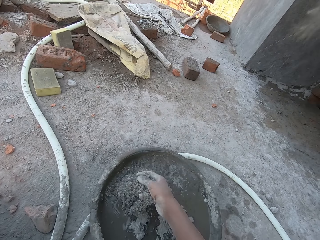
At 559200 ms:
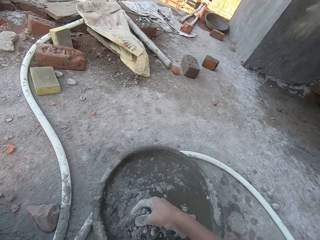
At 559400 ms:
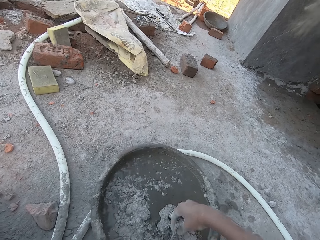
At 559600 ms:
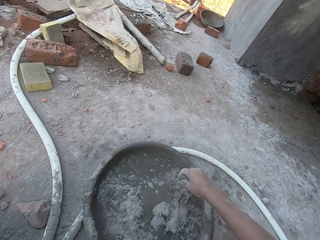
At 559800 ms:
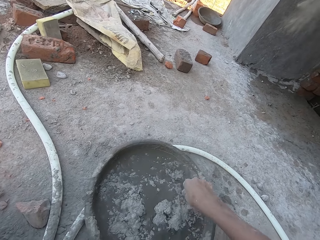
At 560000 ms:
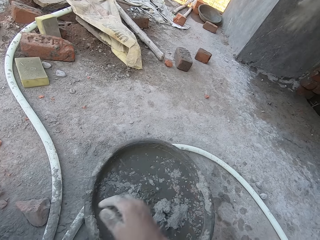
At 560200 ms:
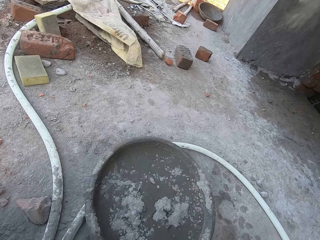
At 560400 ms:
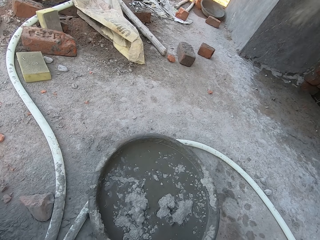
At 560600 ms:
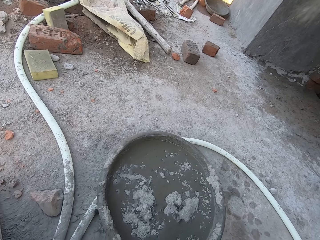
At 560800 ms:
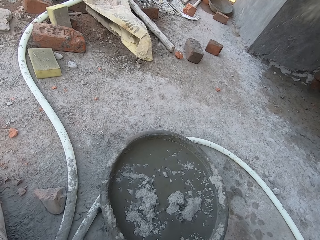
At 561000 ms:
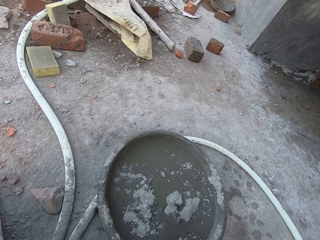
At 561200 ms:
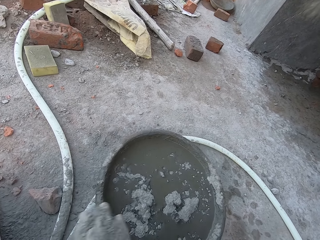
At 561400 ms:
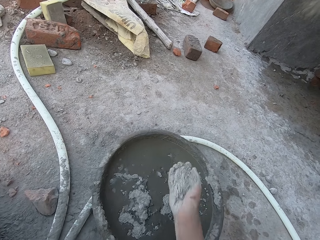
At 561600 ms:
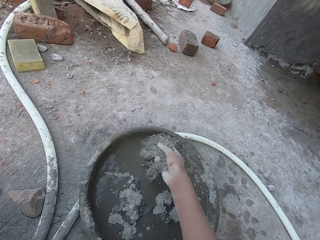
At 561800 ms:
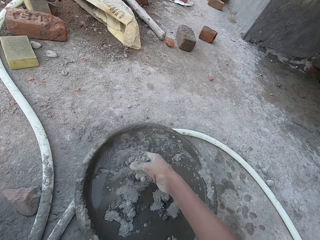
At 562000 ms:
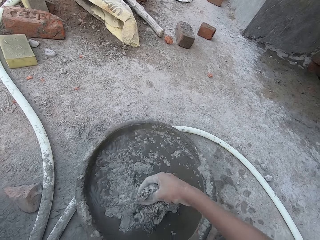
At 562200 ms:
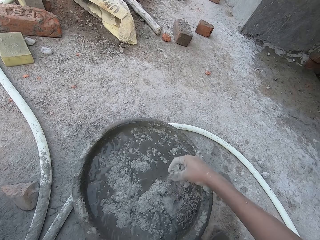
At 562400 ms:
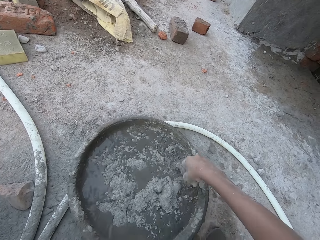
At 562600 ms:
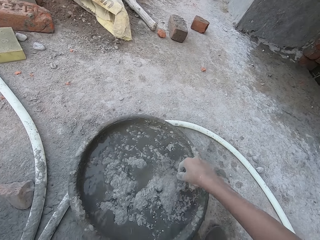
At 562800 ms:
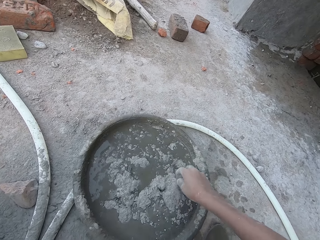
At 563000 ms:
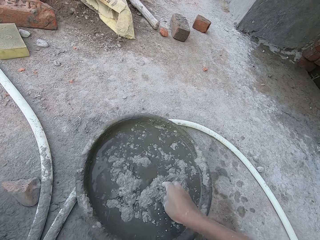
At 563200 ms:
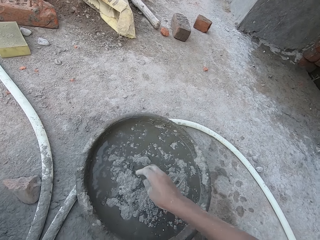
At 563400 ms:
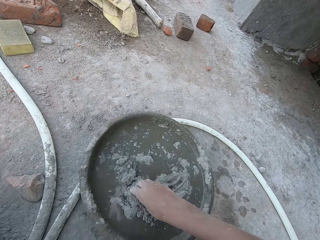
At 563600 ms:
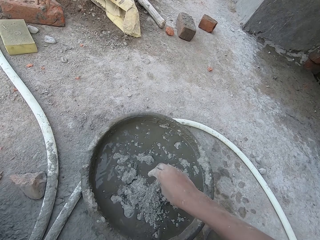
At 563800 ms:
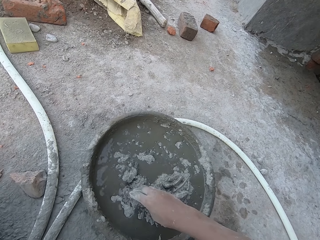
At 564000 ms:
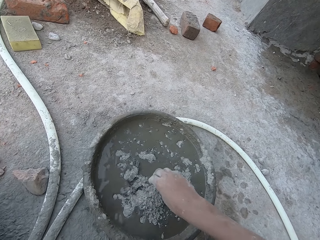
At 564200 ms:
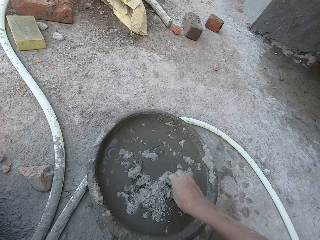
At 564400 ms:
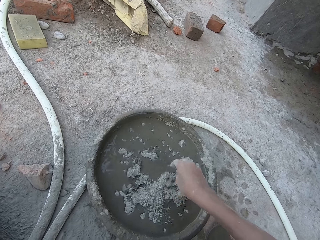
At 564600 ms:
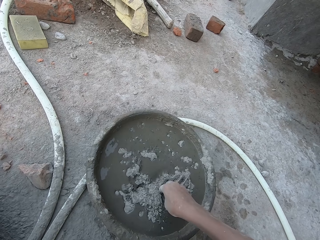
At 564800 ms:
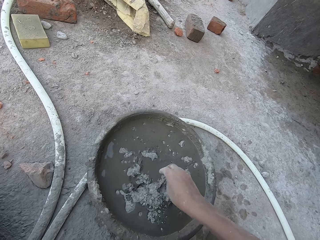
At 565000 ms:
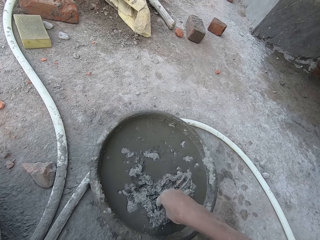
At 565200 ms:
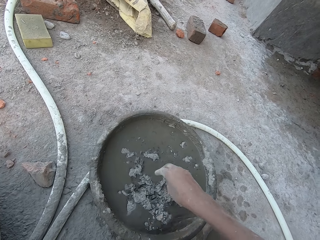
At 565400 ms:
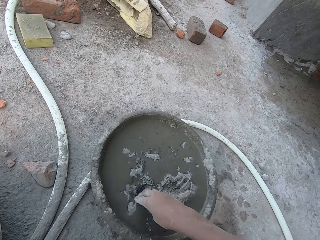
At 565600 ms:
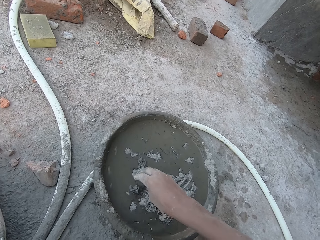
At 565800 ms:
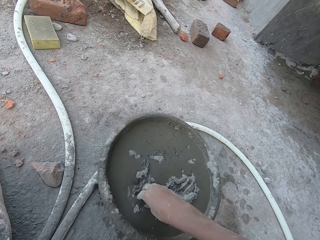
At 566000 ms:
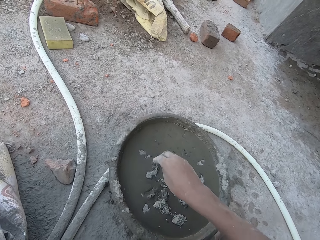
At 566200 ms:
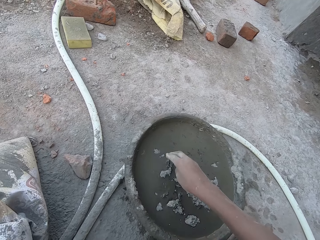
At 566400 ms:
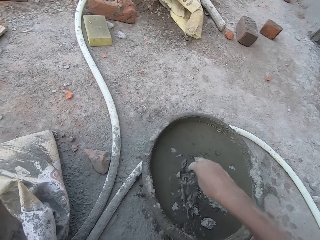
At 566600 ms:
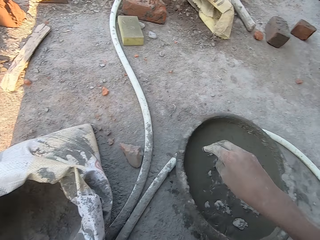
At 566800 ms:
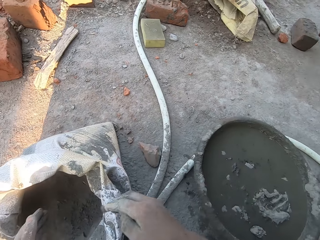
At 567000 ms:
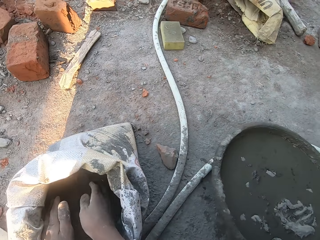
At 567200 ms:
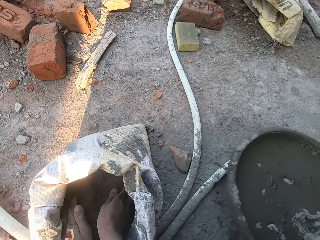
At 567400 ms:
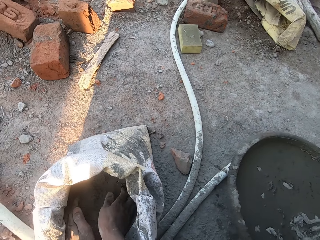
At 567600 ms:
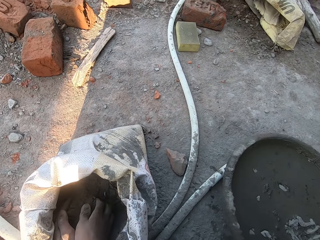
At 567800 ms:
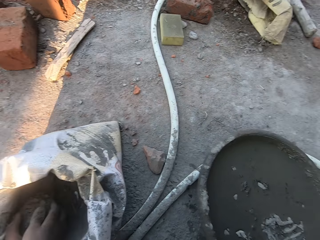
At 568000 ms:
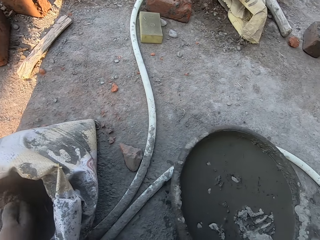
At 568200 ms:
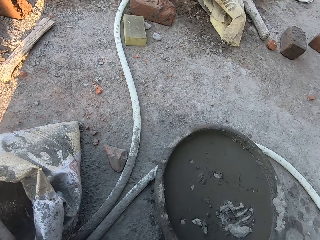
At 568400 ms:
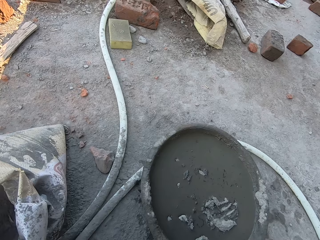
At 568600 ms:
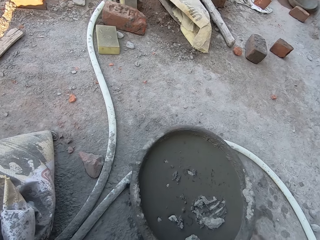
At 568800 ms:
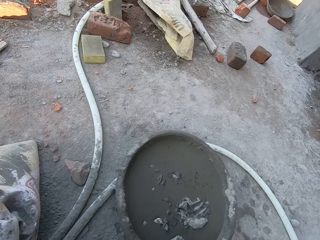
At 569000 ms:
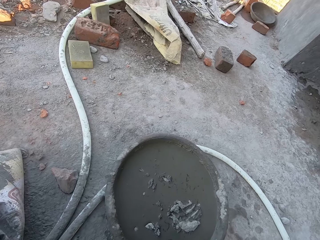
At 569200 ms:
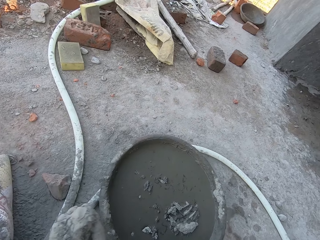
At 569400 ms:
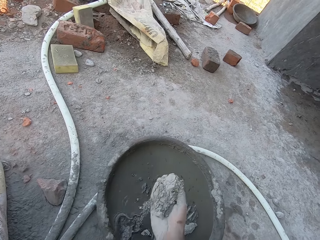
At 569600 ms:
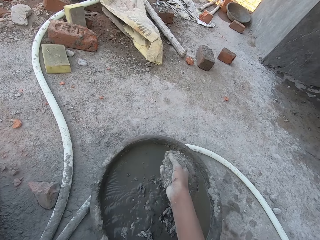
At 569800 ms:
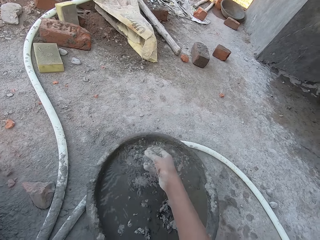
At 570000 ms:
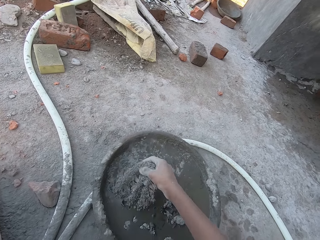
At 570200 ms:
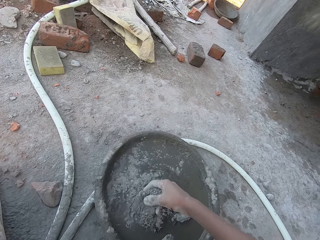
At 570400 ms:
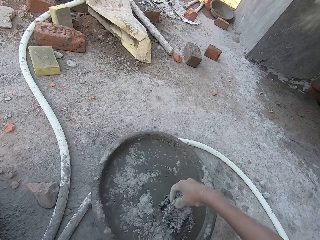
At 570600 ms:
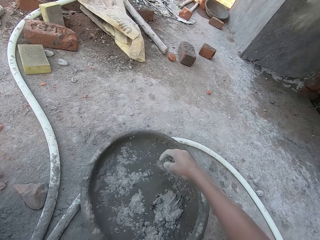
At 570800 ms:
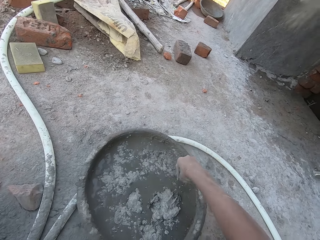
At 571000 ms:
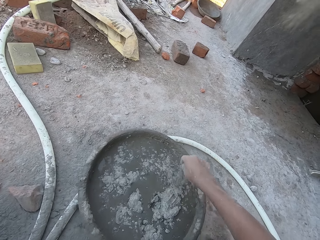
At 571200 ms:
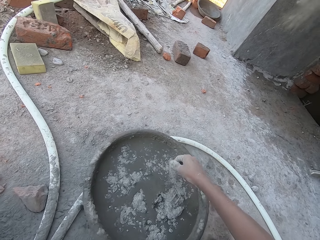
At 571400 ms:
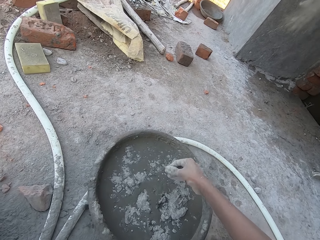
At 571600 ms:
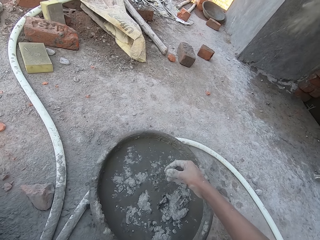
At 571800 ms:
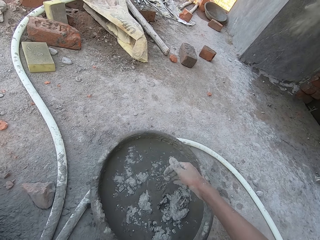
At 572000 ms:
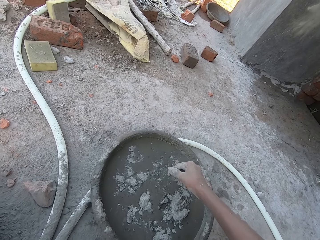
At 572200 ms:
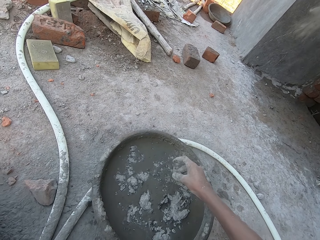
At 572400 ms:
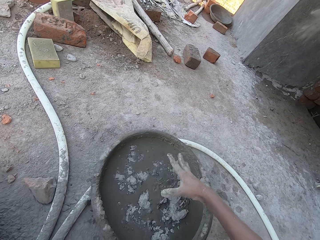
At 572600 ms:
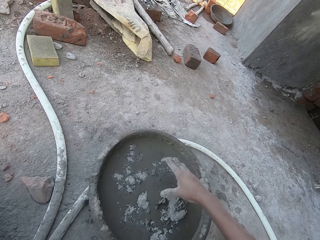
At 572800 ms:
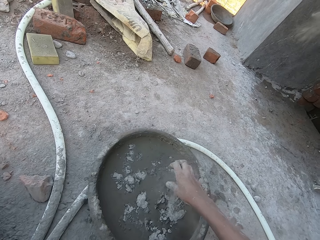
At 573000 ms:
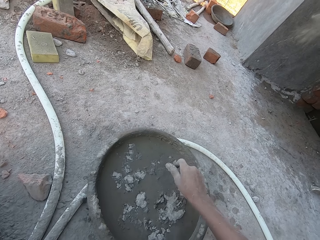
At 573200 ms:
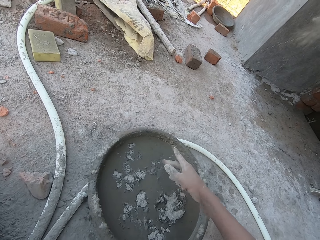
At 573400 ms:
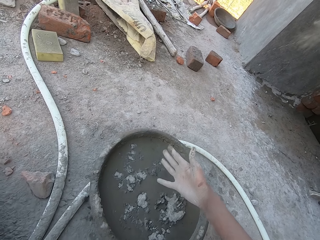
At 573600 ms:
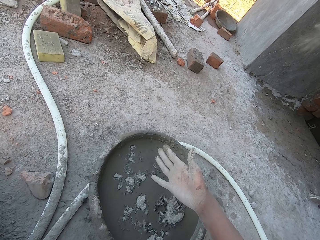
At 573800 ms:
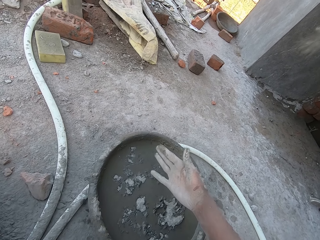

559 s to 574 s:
The camera wearer pours the cement in his right hand in the mortar pan on the floor with water. He pours some cement in his right hand in the mortar pan on the floor. He spreads the cement in the mortar pan with his right hand. He takes some cement from the sack on the floor with both hands. He pours the cement in his right hand in the mortar pan on the floor.

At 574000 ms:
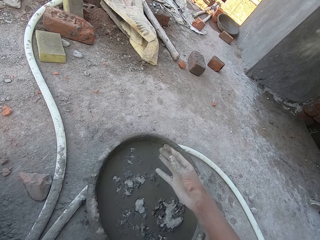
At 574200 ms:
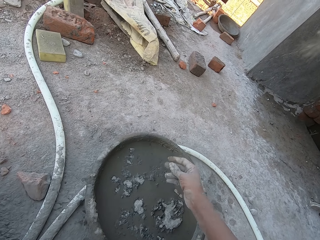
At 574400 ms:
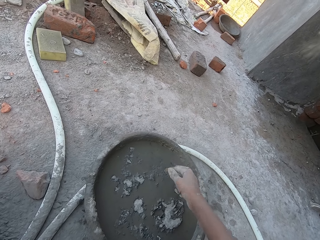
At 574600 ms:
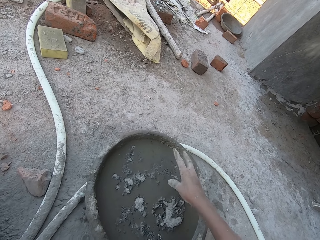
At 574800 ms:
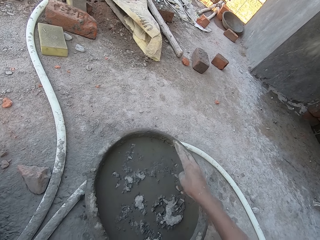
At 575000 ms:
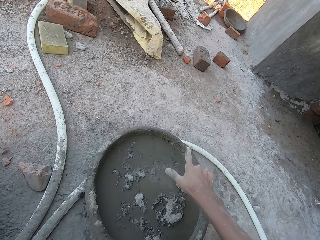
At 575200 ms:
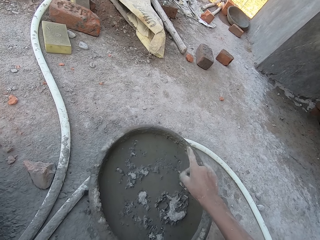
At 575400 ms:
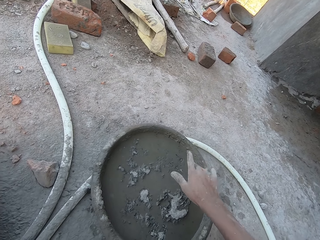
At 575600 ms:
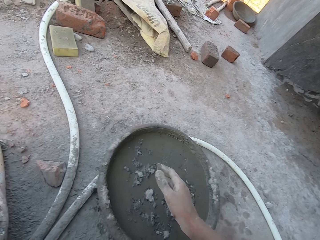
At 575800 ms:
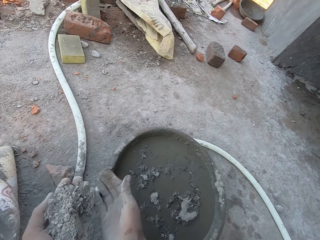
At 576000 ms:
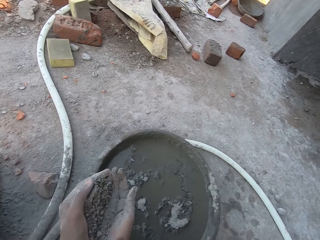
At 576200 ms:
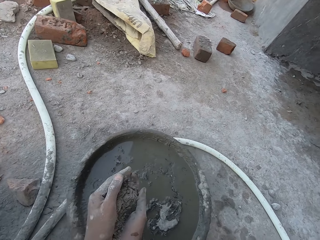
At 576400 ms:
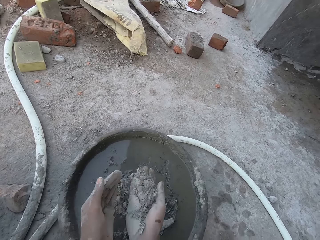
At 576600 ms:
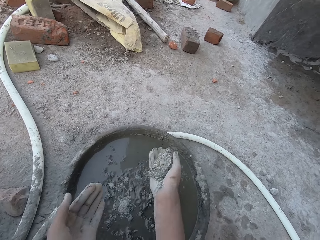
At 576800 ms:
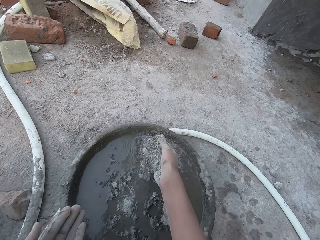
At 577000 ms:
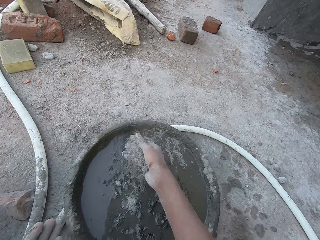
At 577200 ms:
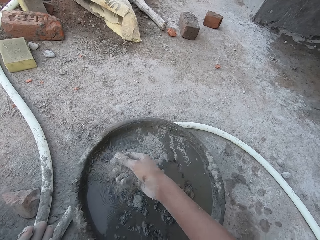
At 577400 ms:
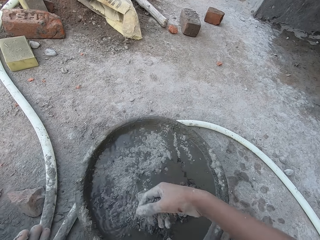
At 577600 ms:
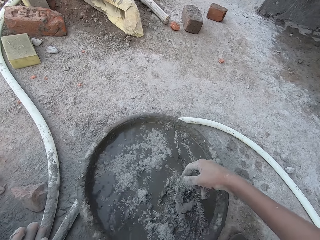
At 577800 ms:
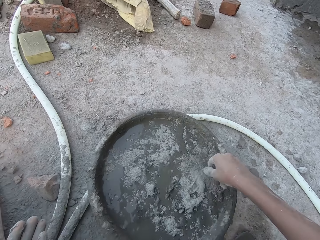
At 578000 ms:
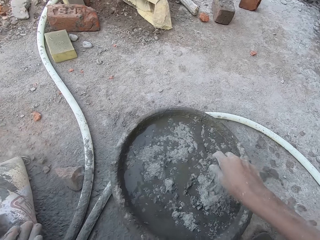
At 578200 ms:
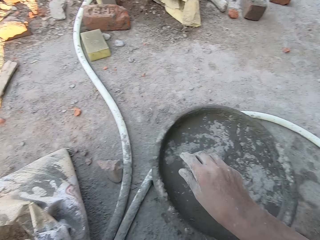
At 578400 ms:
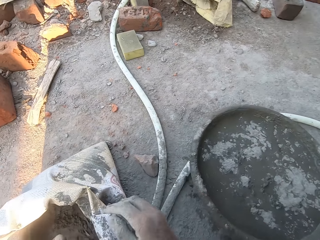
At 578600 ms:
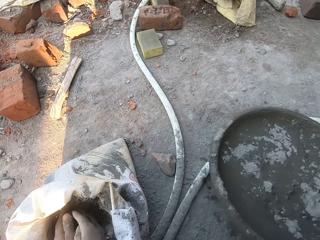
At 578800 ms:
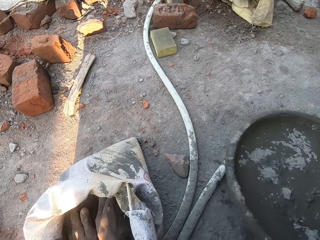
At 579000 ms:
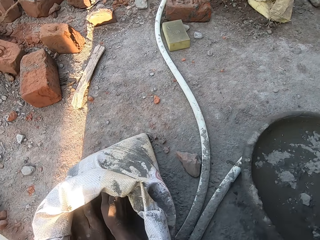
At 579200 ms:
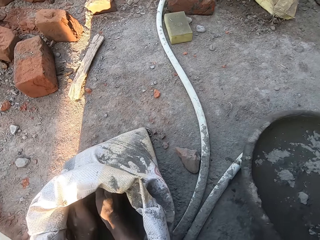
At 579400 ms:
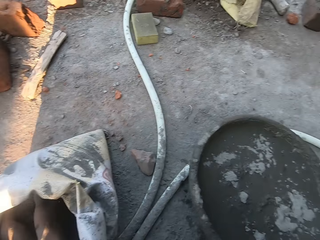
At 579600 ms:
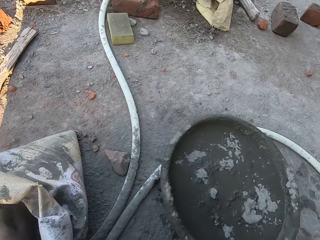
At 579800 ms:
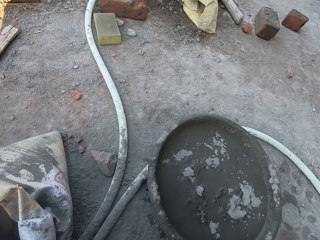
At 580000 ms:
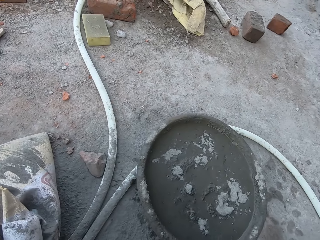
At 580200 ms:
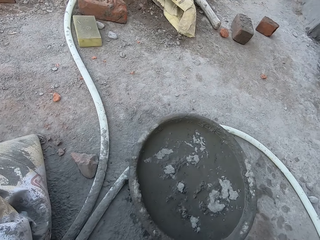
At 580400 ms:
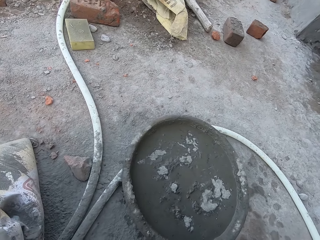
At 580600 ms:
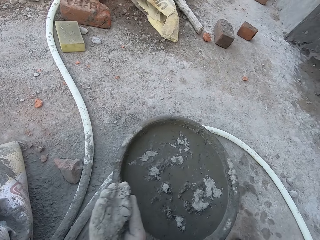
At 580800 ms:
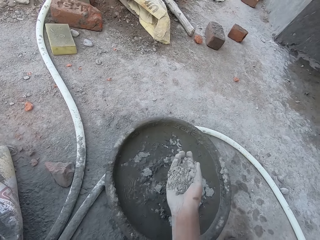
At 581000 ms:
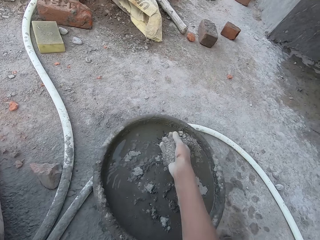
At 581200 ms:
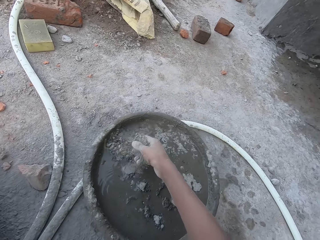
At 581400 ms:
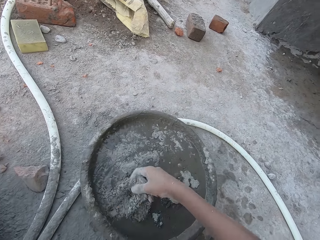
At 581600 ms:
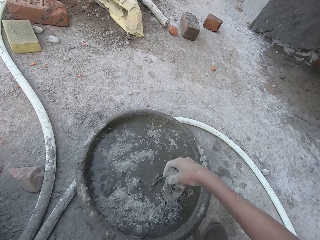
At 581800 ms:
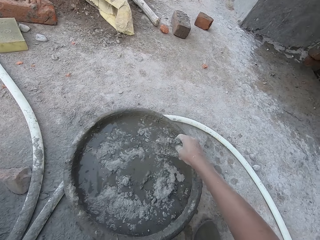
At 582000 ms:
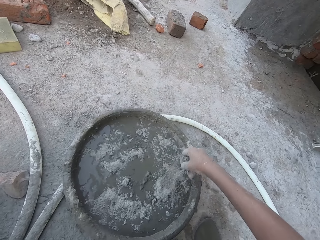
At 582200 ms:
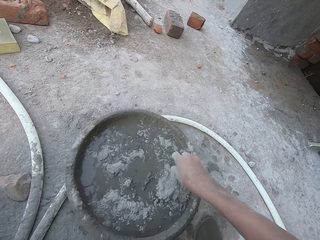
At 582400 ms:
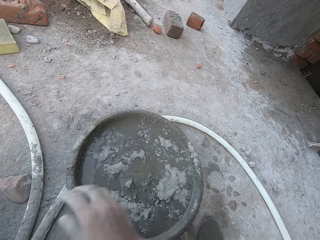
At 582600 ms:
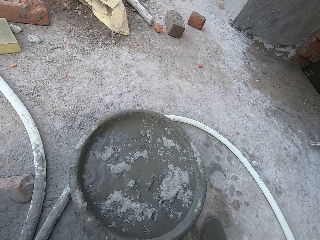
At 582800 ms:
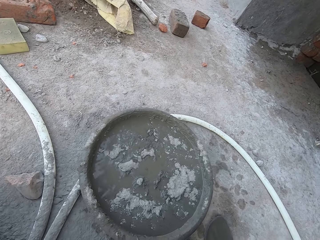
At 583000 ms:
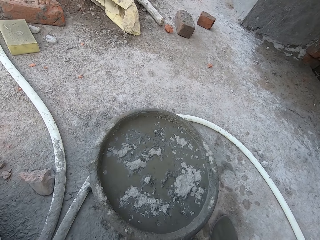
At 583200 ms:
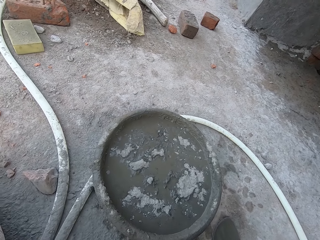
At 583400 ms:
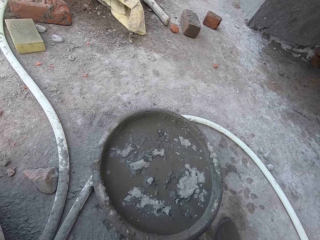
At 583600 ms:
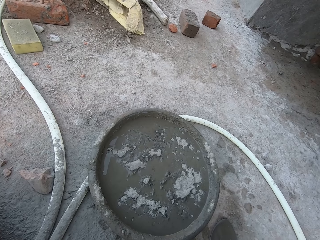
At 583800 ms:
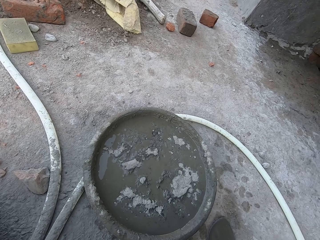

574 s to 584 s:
The camera wearer pours some cement in his left hand to his right hand. He pours the cement in his right hand in the mortar pan on the floor. He takes some cement from the sack on the floor with both hands. He pours the cement in his right hand in the mortar pan on the floor.
